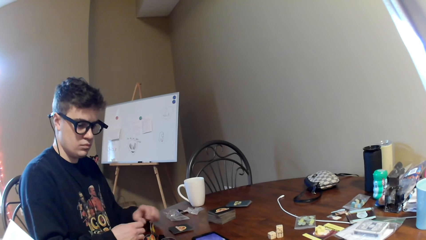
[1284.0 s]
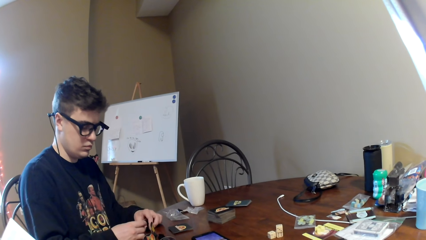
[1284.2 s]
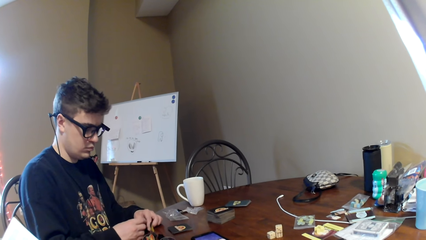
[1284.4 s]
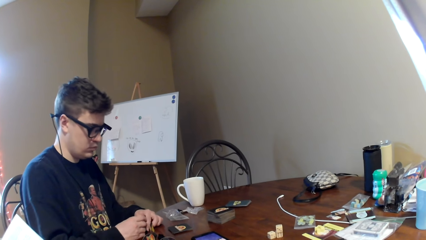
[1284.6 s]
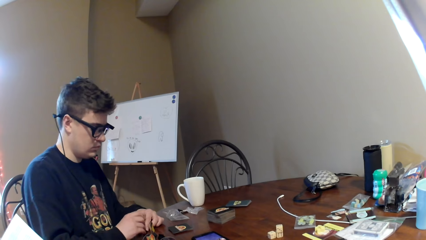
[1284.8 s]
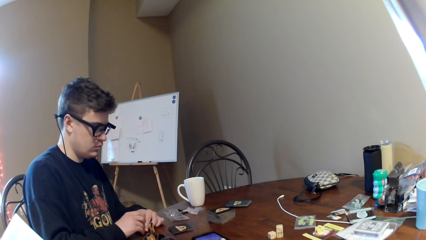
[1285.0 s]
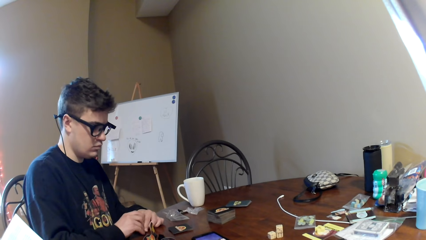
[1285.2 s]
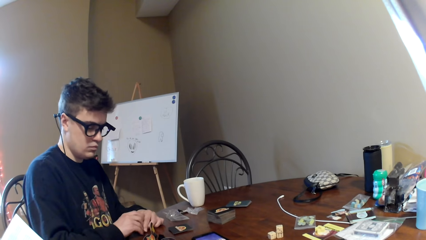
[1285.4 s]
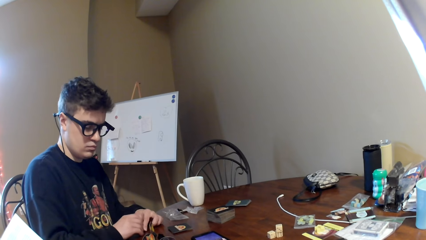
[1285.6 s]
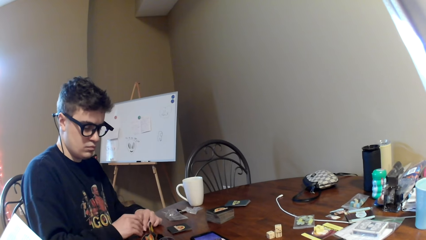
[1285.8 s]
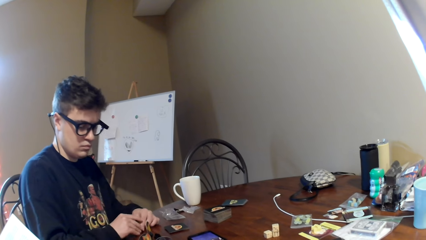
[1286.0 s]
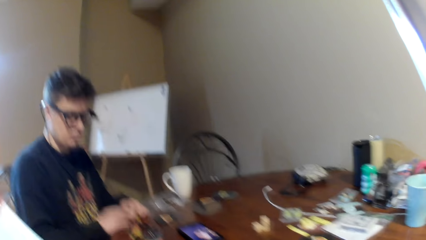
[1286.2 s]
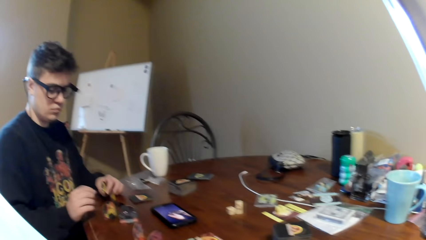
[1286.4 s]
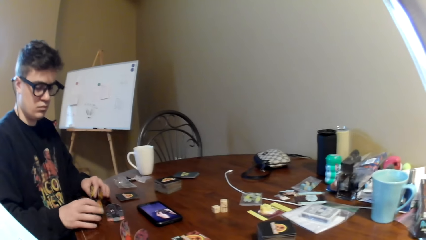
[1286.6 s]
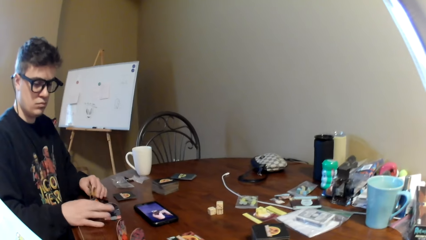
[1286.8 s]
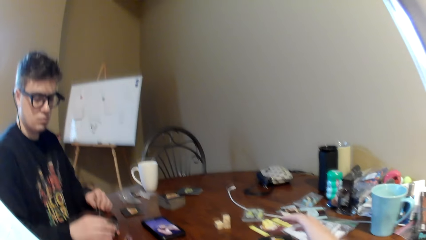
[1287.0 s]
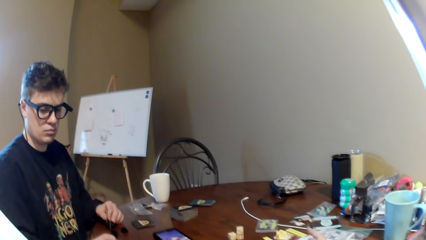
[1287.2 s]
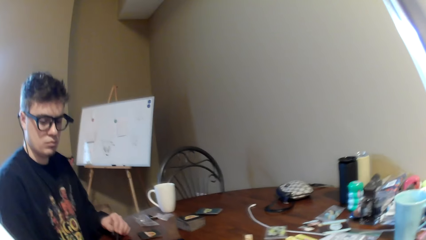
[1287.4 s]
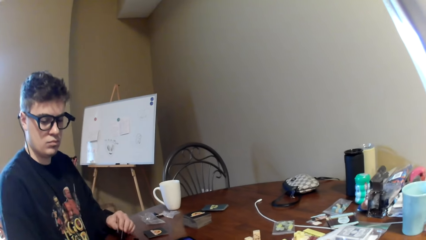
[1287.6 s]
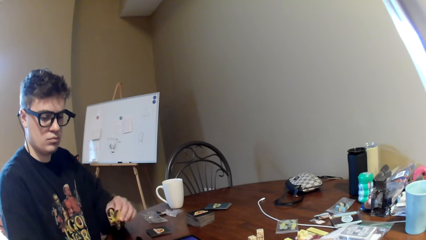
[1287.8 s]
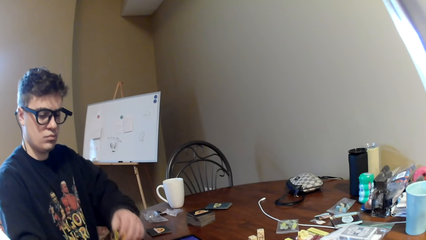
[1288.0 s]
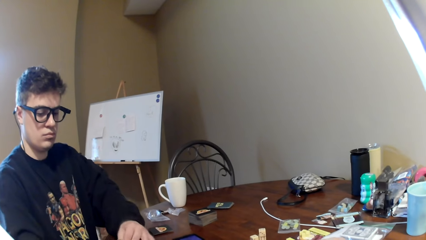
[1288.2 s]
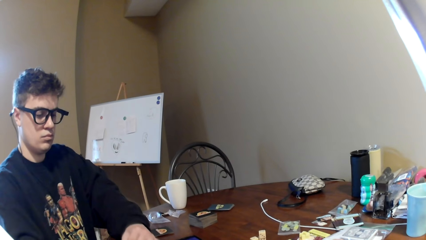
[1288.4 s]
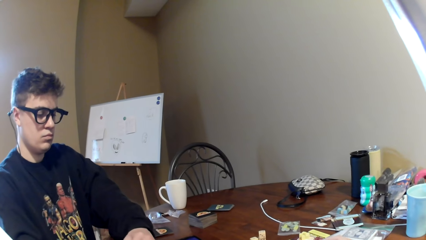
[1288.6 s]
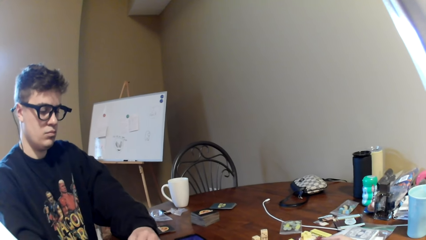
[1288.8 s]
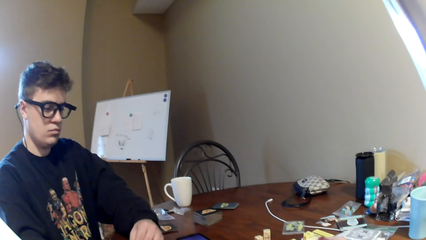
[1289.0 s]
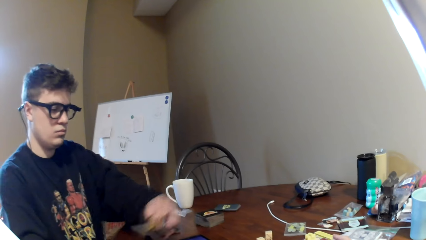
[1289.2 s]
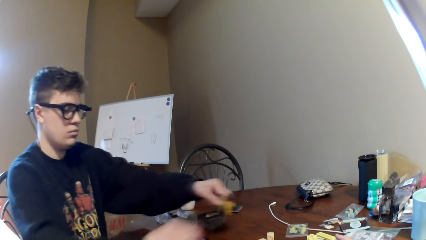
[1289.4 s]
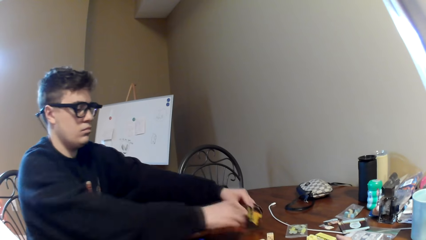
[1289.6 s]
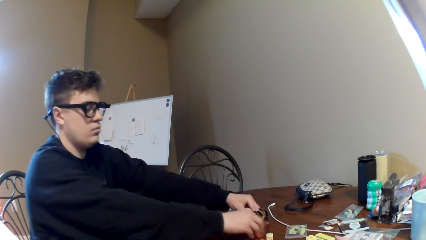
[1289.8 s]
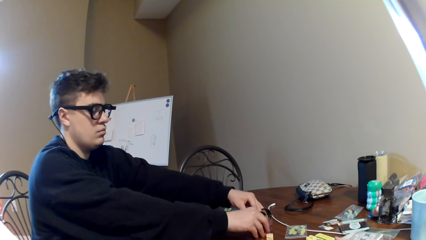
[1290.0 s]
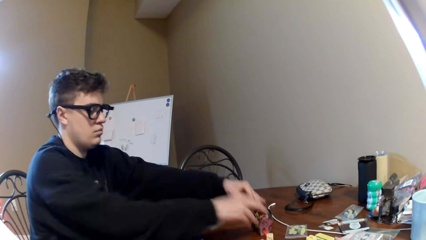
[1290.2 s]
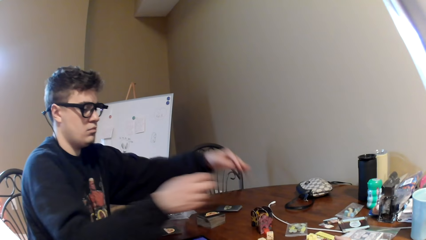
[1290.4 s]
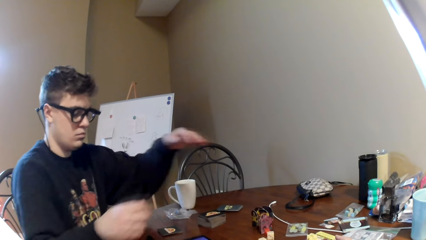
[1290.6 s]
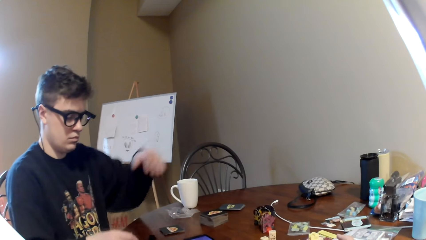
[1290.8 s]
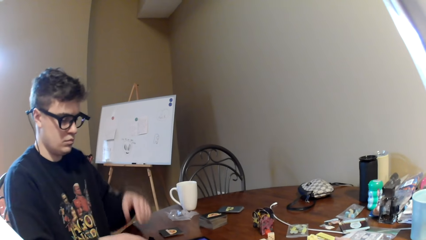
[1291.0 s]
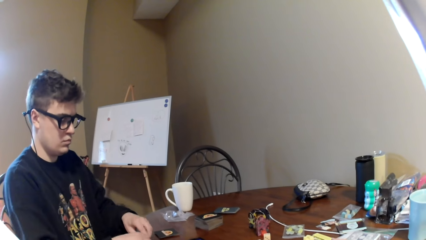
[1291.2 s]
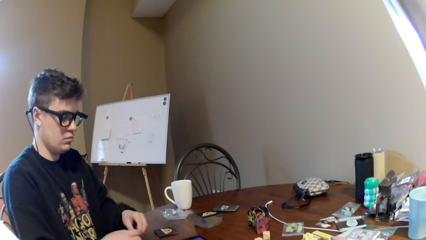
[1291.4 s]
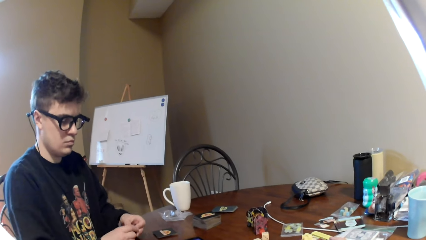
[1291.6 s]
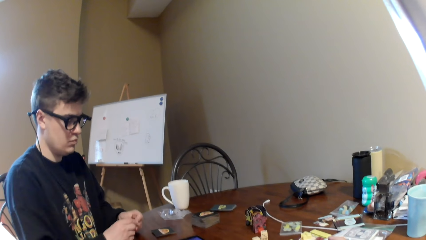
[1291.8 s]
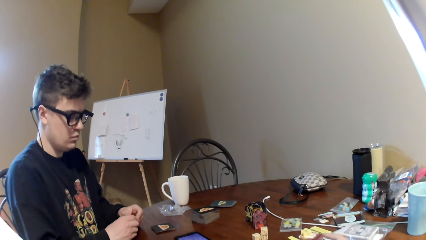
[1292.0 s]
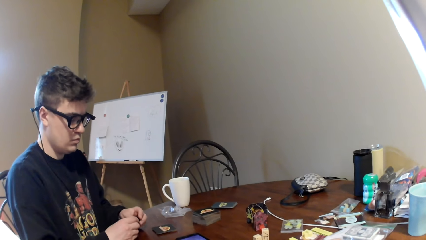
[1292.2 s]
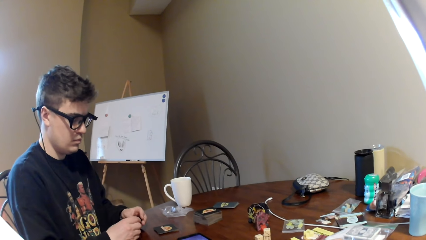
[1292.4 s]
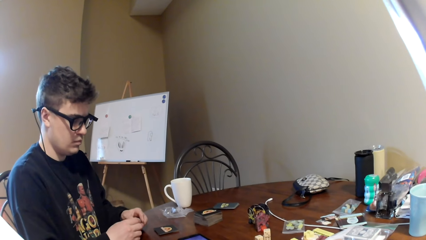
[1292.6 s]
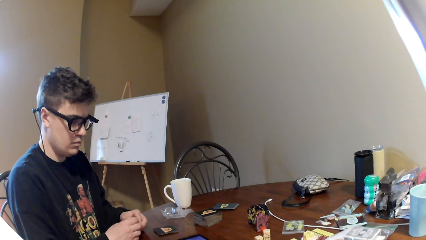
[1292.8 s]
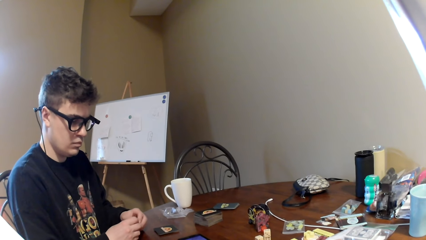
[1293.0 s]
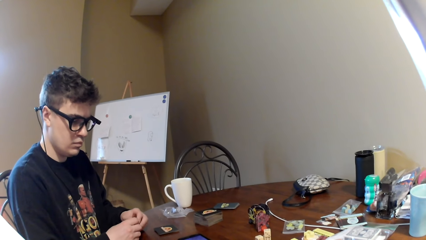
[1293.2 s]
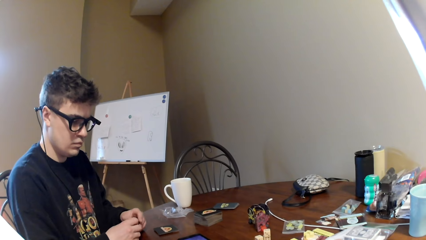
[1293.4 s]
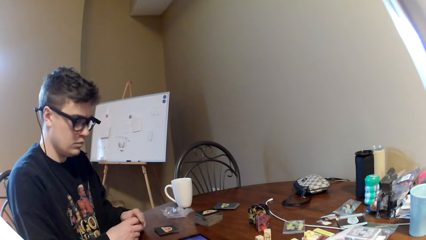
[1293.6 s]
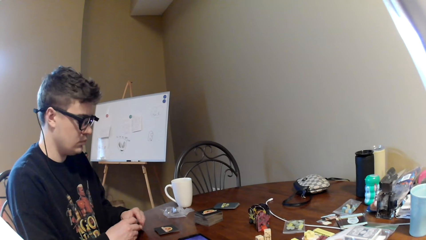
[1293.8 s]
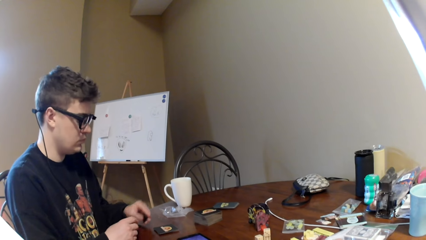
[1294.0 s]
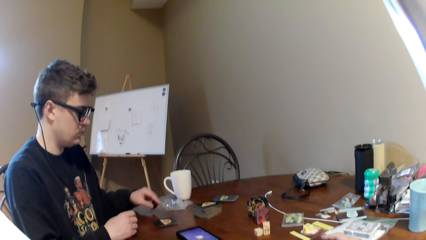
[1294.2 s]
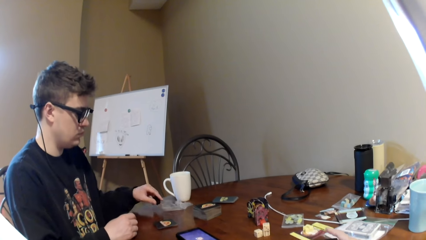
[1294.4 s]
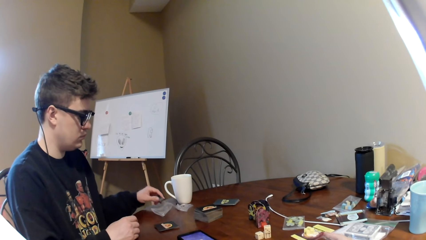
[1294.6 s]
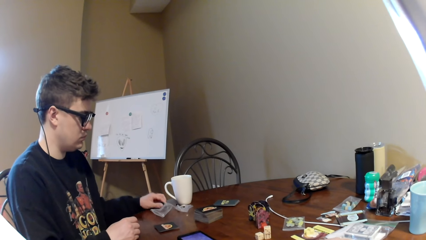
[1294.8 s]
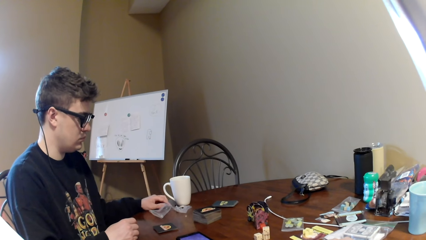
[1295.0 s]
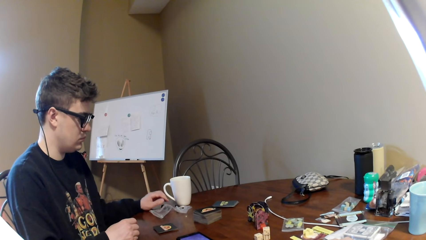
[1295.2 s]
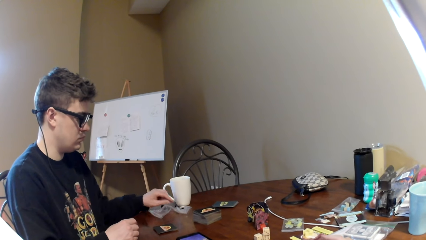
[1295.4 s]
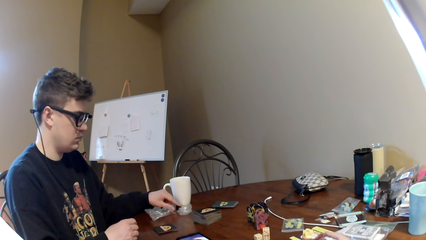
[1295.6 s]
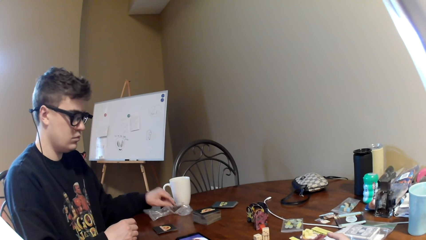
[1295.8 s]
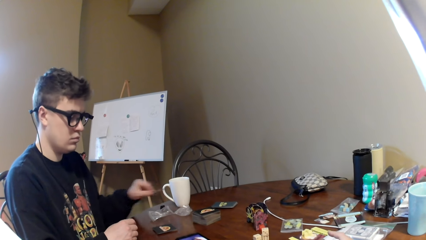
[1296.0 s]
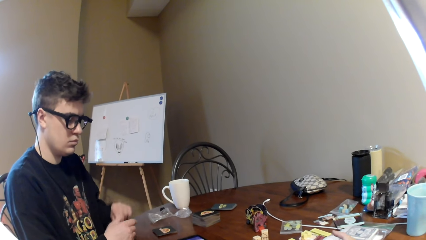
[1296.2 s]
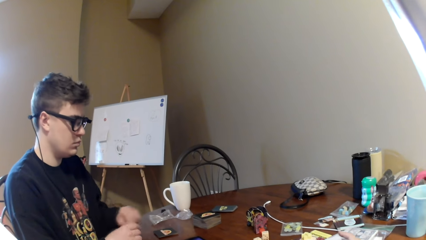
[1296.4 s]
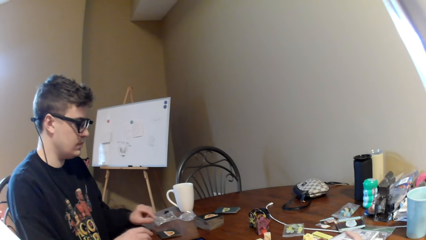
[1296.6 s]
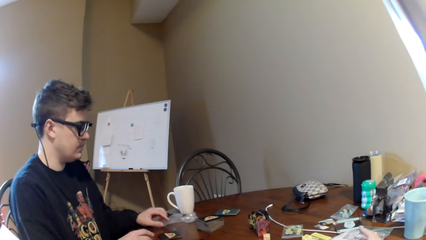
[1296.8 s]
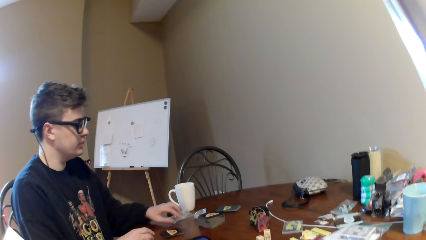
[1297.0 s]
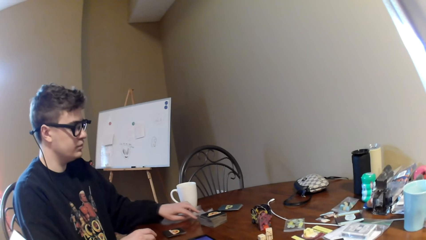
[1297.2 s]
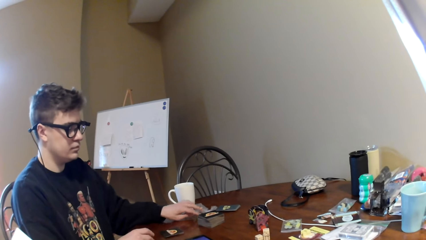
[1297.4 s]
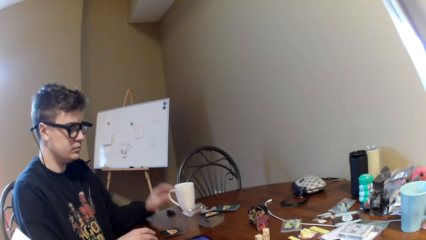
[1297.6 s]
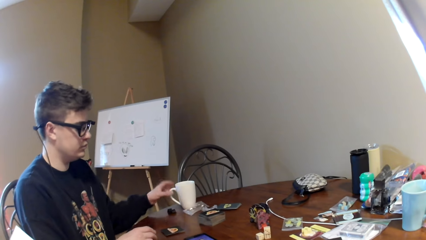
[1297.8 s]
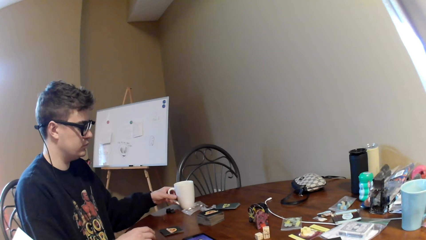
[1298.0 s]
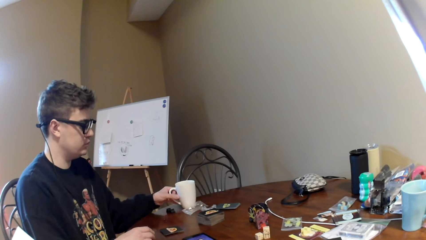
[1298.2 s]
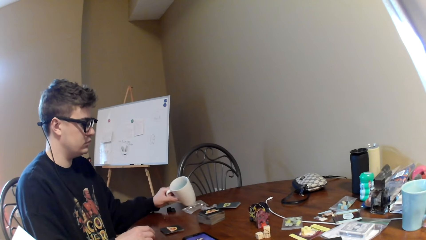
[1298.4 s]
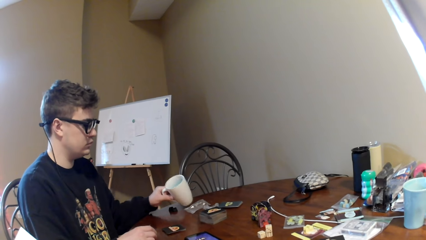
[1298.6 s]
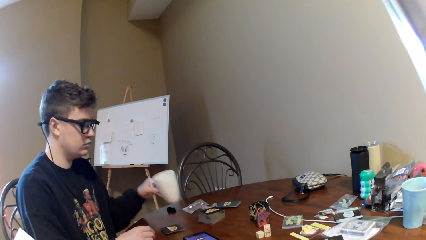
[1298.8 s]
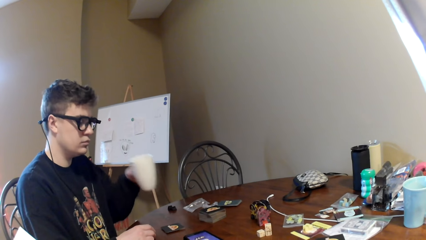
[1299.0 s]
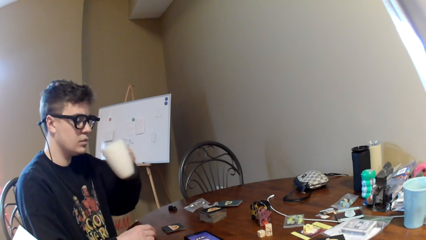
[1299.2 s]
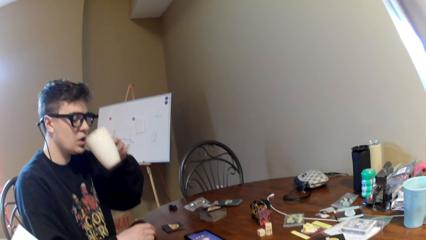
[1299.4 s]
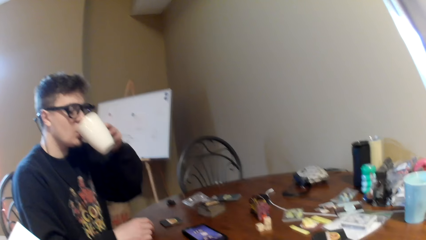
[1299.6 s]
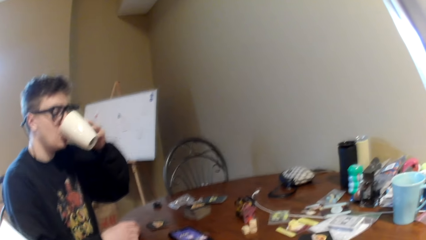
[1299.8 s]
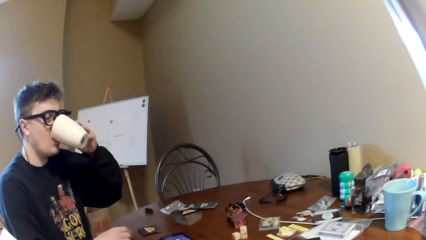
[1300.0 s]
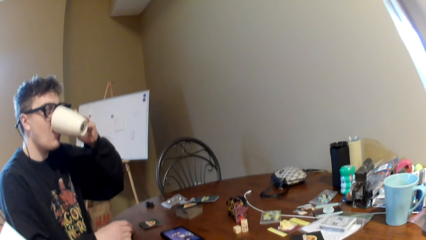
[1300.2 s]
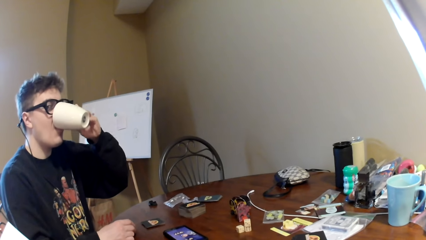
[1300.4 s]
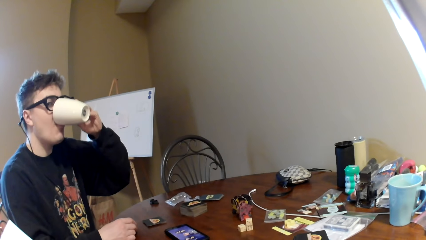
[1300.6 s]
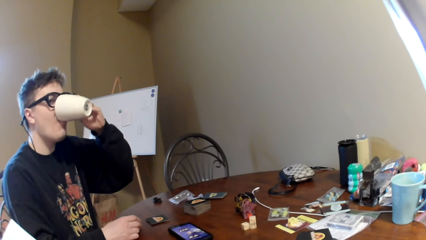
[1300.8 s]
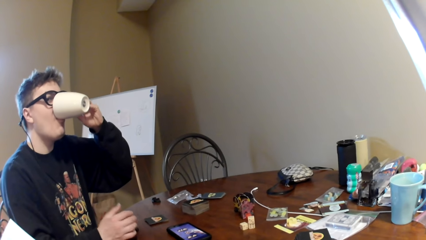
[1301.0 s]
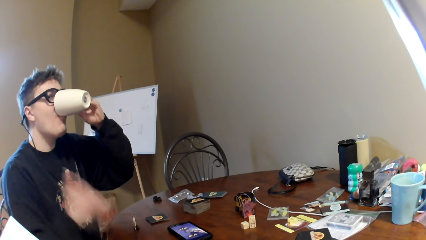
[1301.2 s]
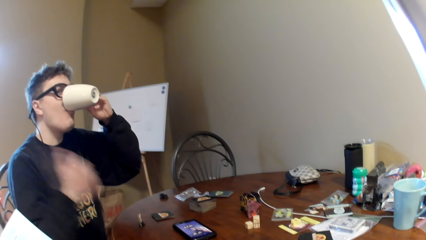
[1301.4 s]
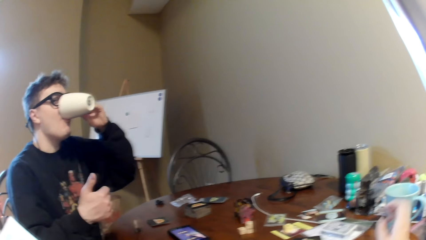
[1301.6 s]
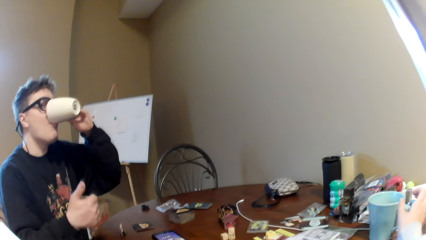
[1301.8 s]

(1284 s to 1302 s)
A man fixes the poker chips. The camera wearer reads a magazine and looks around. The man lifts the left hand. The camera wearer looks around. The man lifts both hands. The man puts down the game pieces on the table. The man pulls back both hands, fixes the poker chips and holds the game pieces. The man puts the pieces on the table beside the cup. The man picks up a game piece, moves the left hand and pushes the nylon paper. The man picks up the cup. The man drinks the tea.
